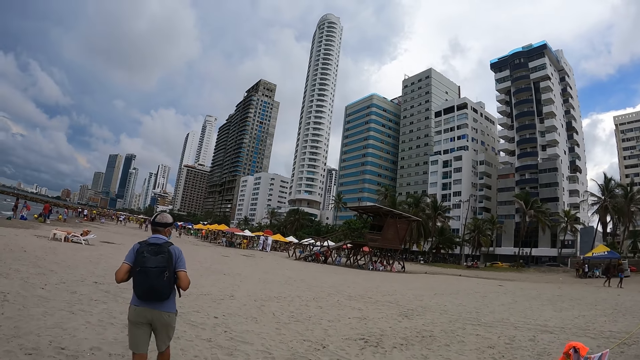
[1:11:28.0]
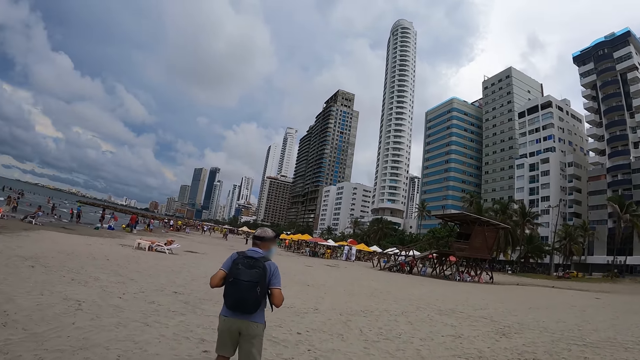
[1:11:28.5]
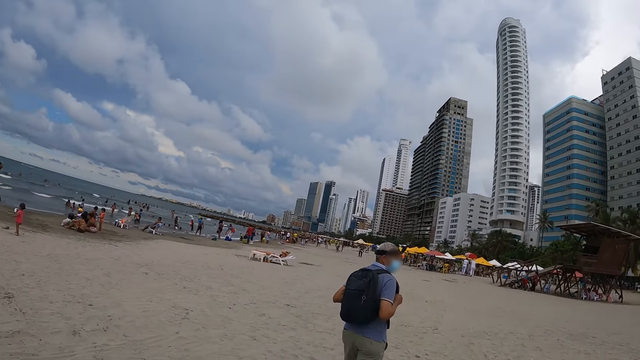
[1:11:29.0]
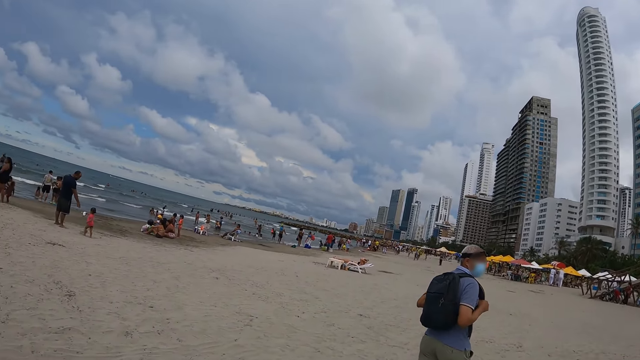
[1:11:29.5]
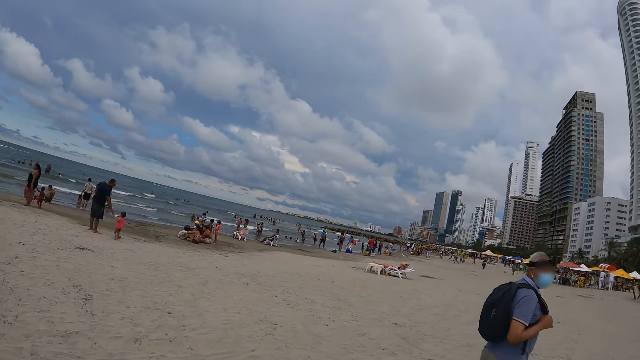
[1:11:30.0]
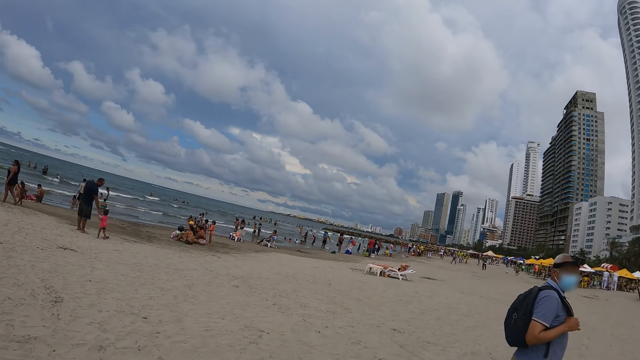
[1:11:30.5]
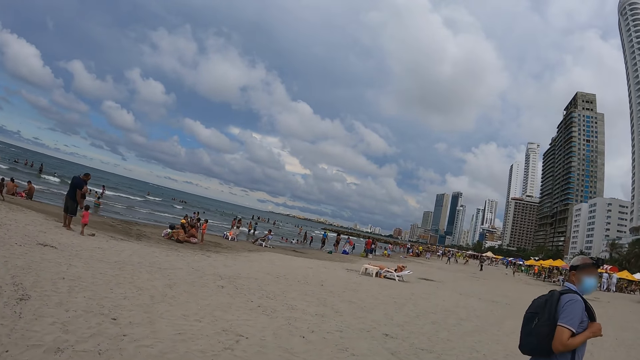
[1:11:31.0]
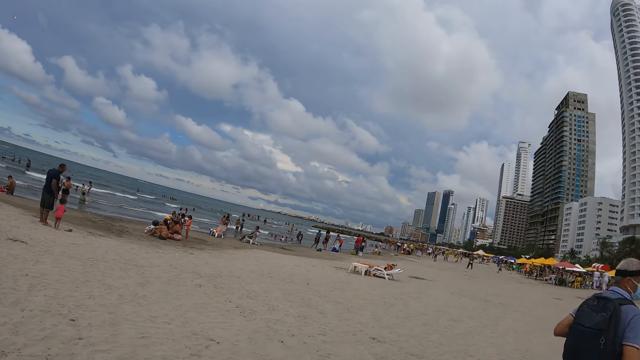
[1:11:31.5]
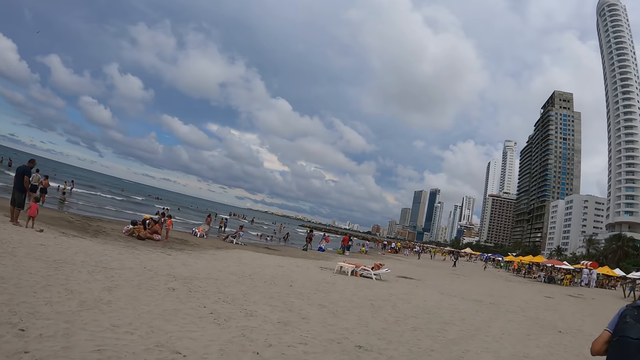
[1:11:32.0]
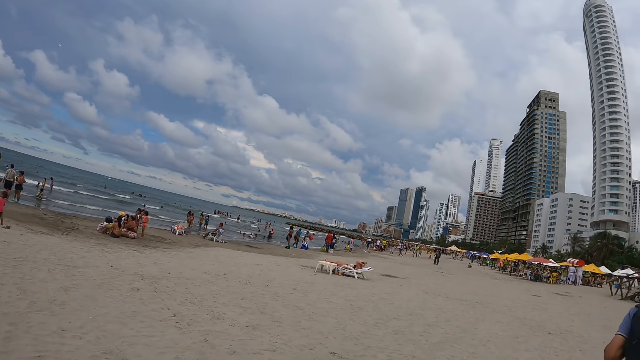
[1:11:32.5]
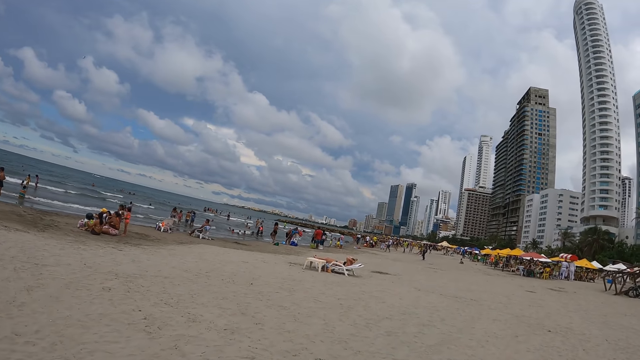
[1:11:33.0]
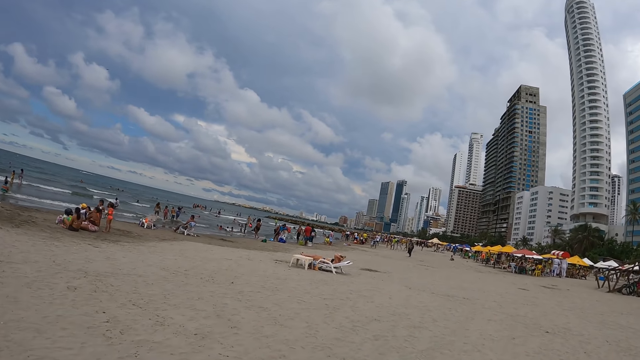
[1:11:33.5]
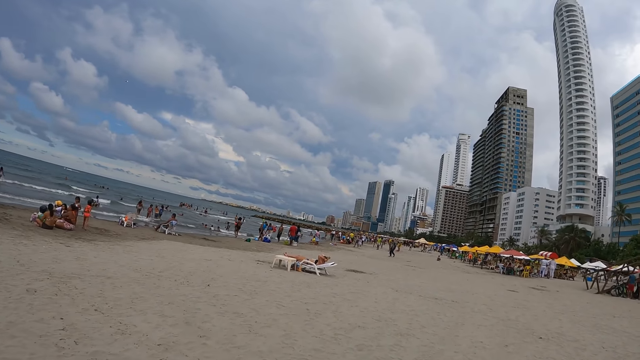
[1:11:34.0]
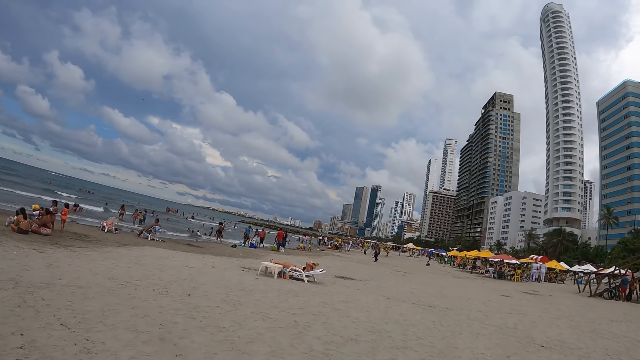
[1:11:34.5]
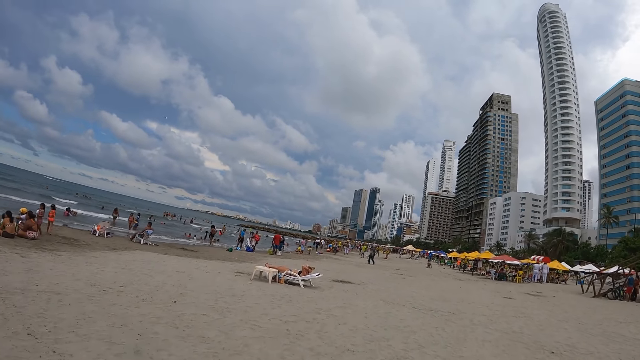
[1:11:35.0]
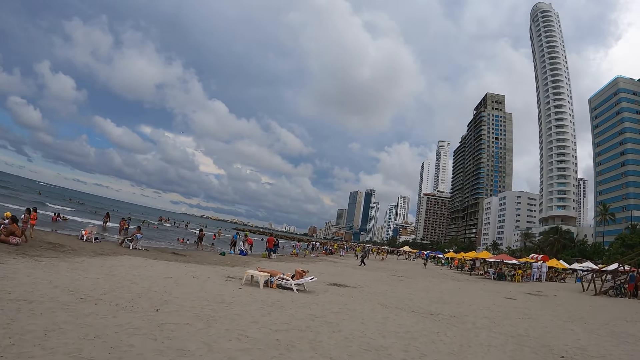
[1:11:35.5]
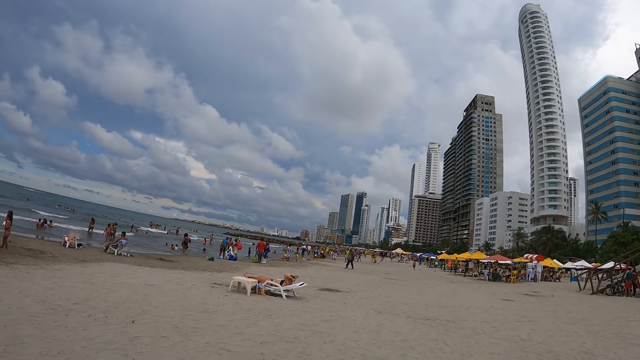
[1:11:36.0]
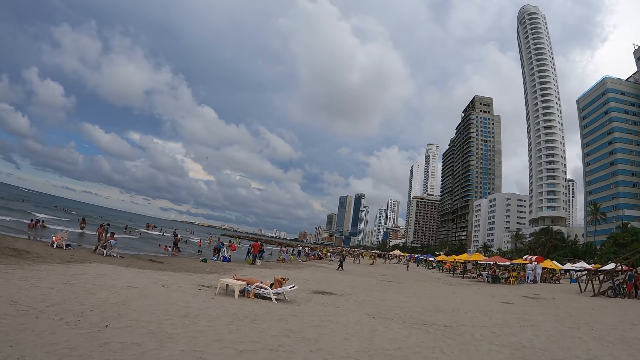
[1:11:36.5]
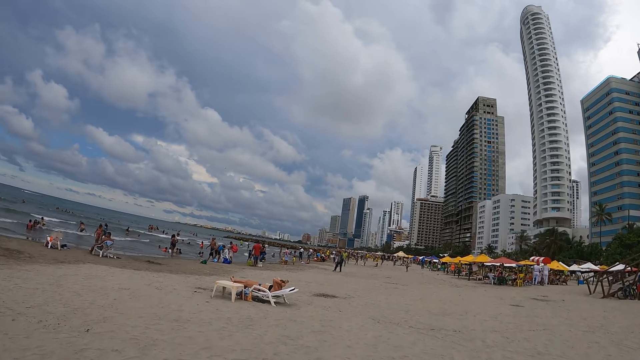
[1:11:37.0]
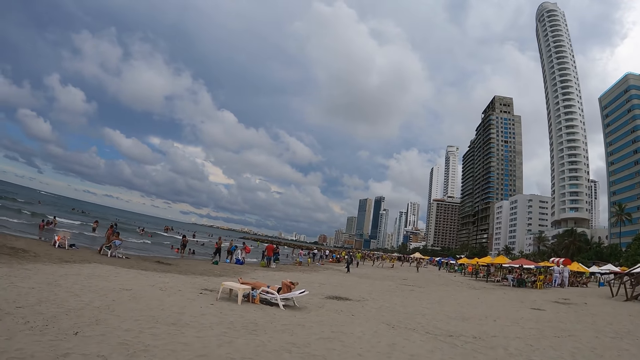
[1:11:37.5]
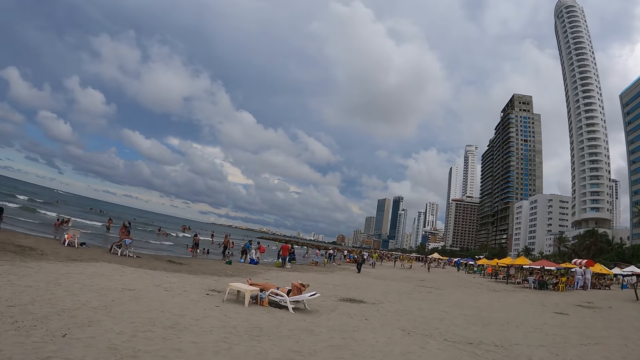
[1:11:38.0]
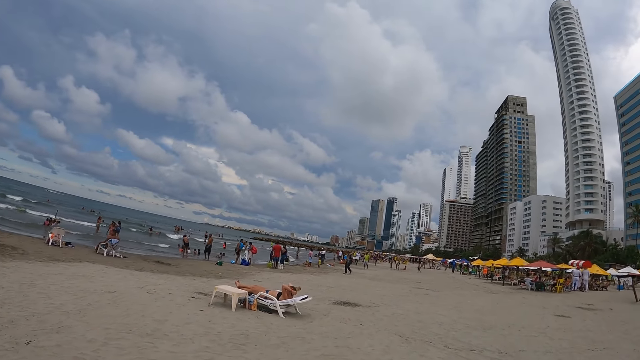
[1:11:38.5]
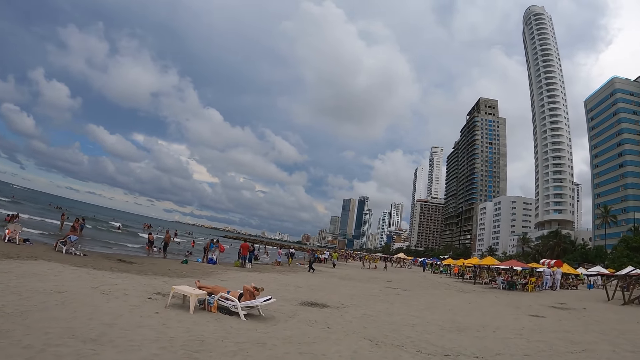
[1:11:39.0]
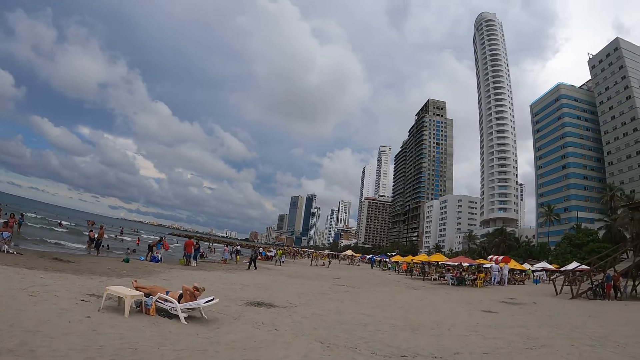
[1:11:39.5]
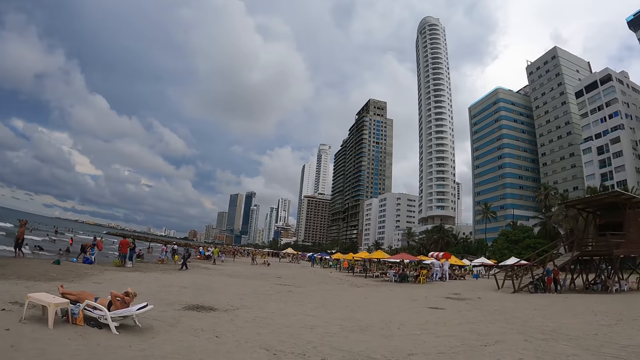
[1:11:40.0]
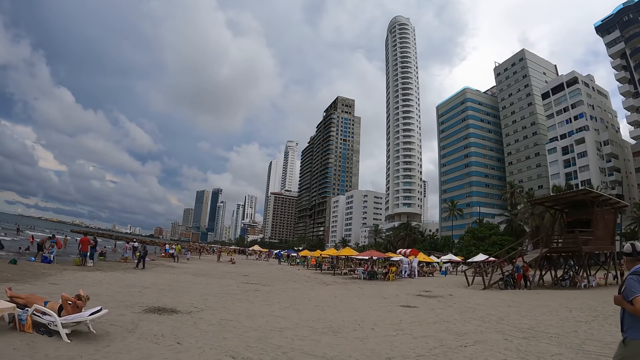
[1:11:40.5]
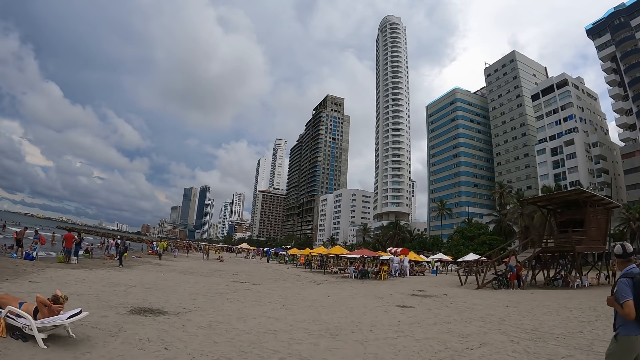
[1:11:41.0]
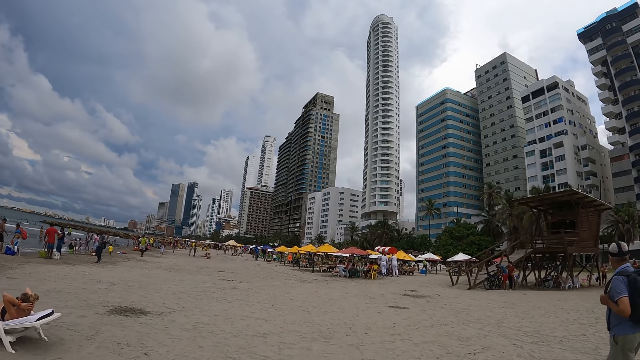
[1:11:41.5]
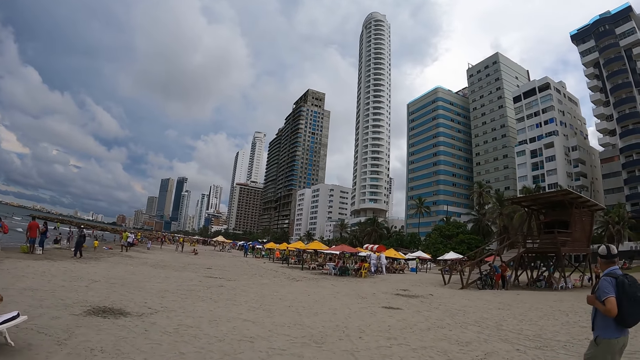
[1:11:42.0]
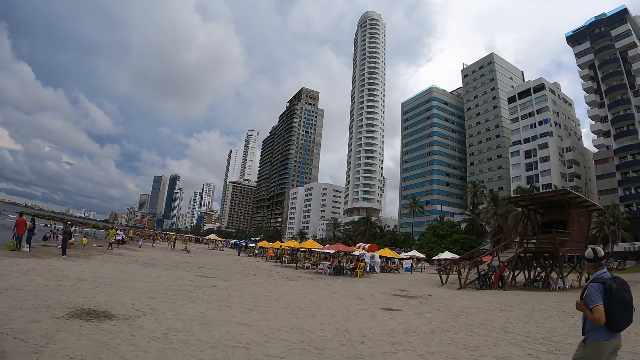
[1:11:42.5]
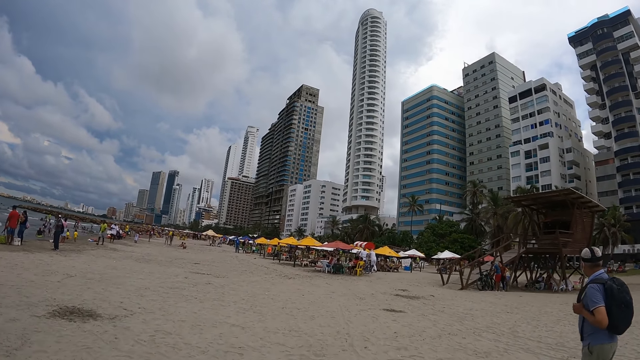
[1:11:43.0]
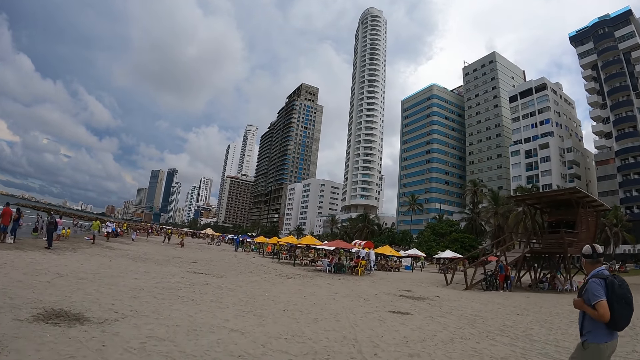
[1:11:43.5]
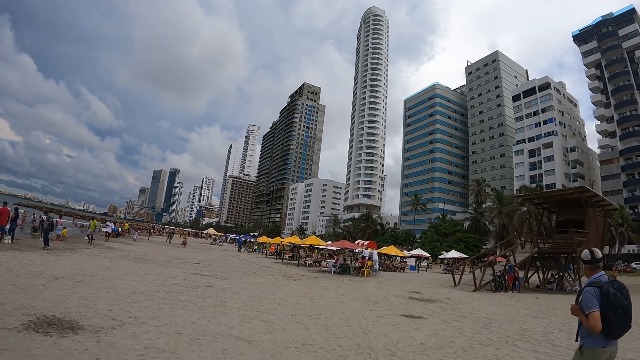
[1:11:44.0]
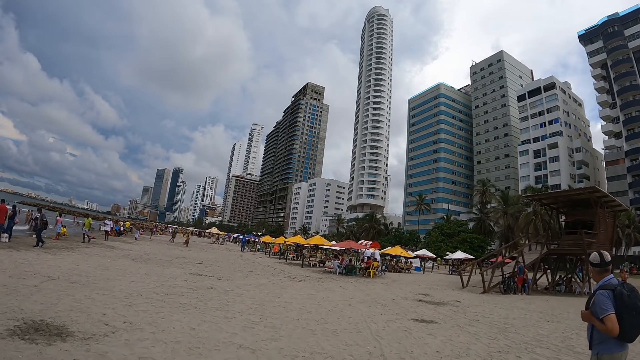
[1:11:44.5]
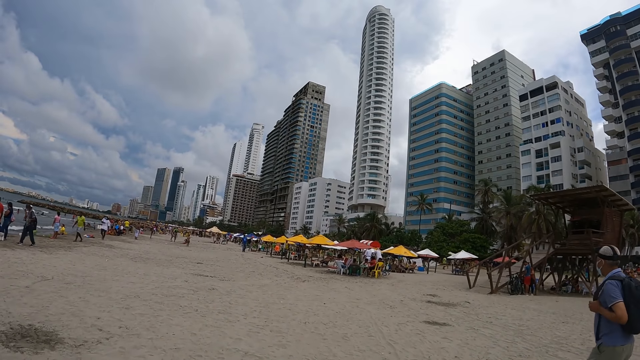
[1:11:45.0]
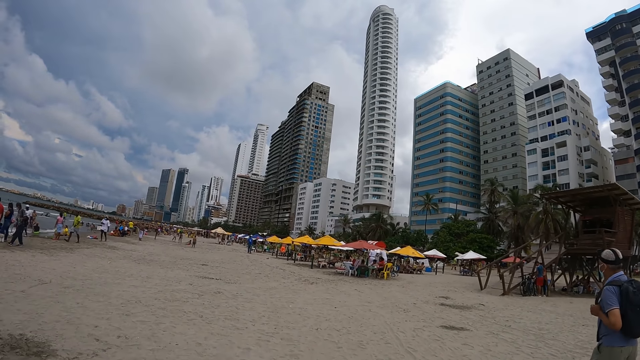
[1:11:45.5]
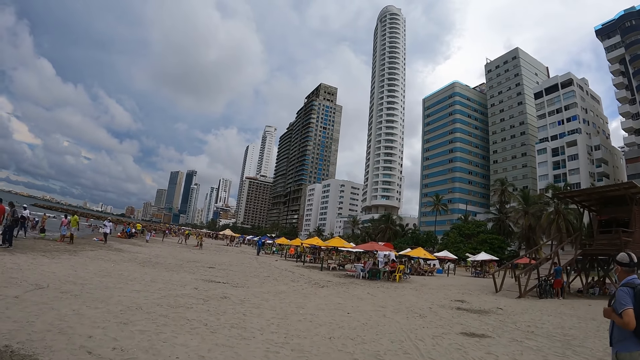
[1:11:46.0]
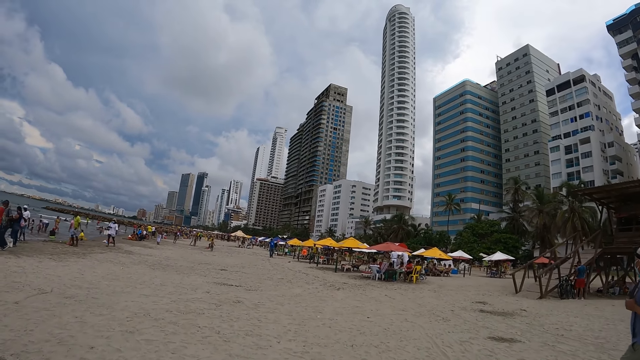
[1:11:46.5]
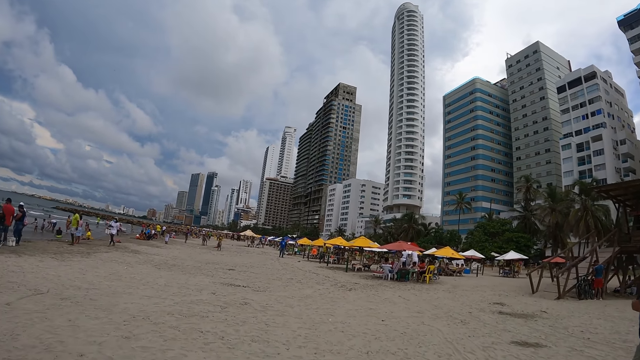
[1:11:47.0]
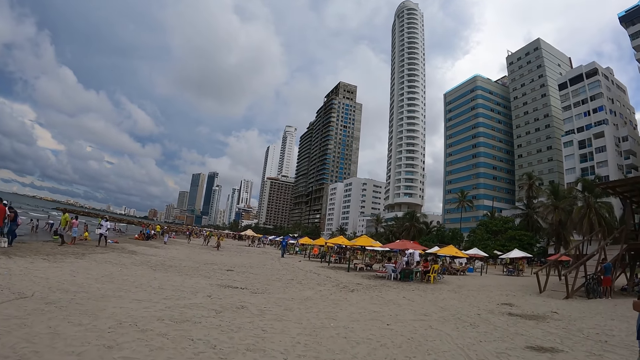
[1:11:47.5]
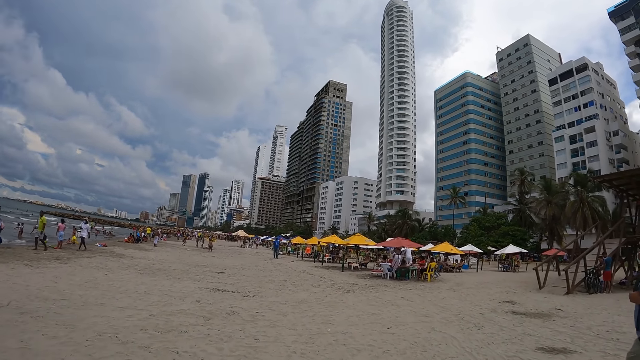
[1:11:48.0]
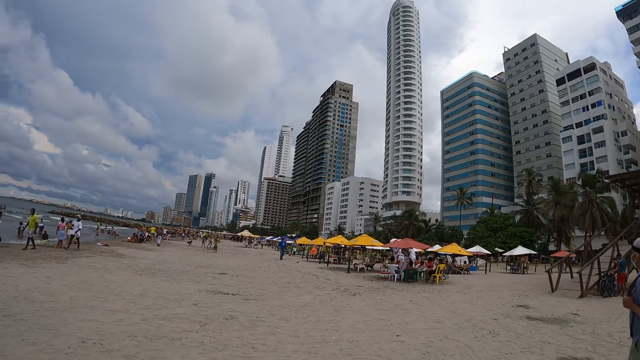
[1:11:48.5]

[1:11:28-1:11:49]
The camera wearer looks around the beach. They walk around the beach.
